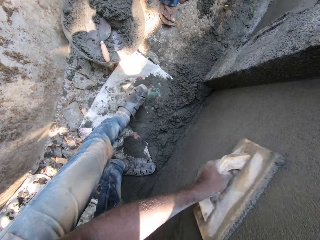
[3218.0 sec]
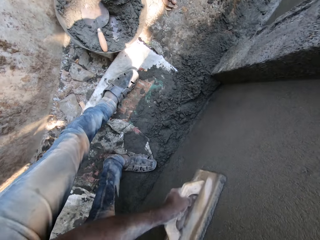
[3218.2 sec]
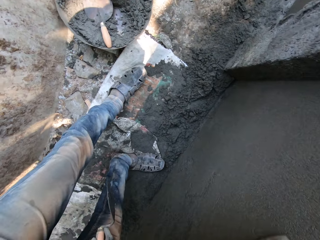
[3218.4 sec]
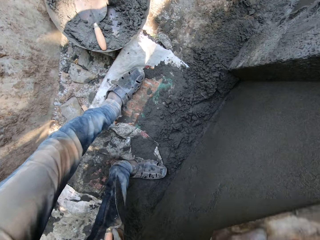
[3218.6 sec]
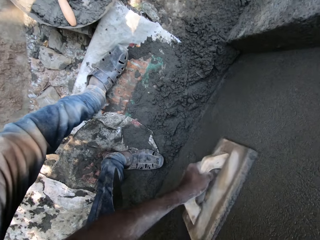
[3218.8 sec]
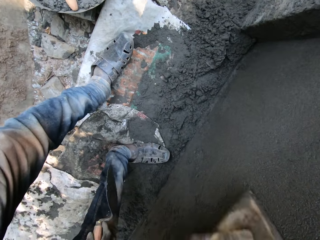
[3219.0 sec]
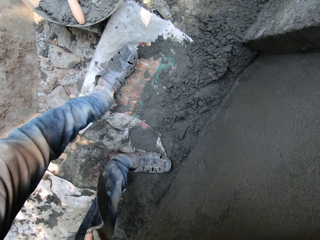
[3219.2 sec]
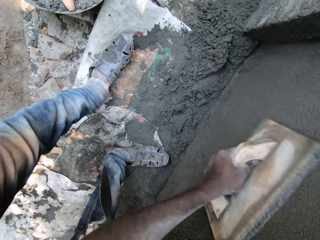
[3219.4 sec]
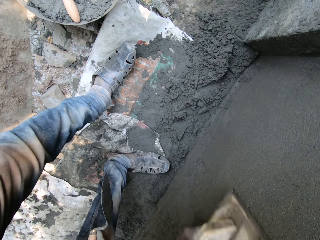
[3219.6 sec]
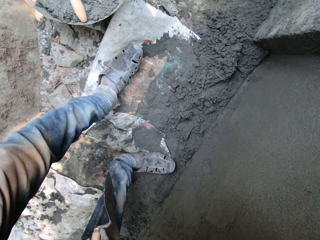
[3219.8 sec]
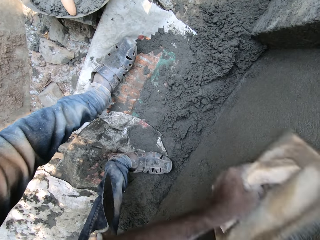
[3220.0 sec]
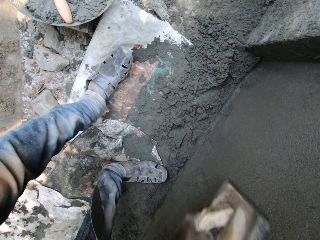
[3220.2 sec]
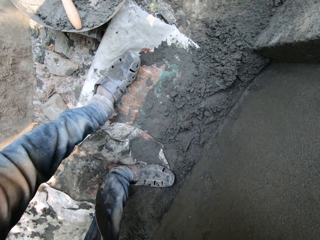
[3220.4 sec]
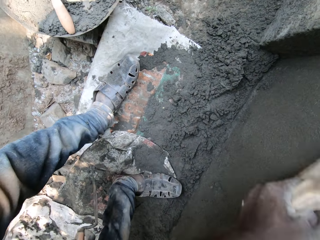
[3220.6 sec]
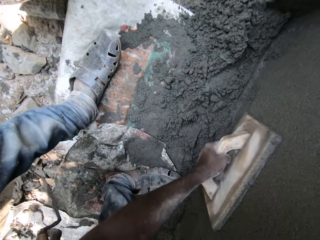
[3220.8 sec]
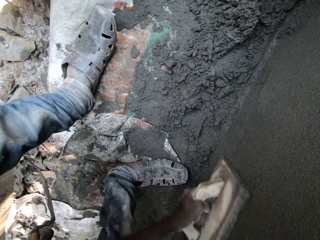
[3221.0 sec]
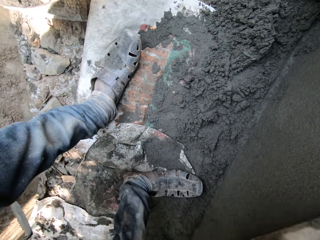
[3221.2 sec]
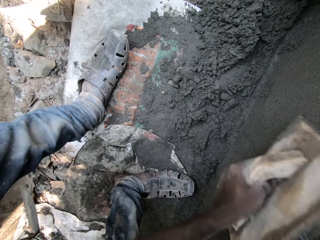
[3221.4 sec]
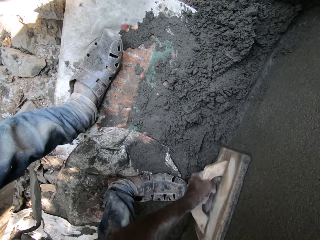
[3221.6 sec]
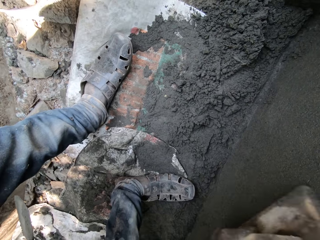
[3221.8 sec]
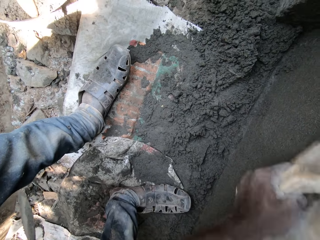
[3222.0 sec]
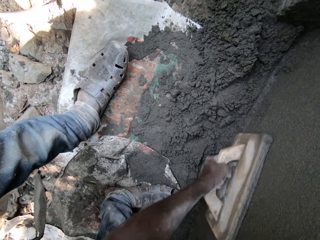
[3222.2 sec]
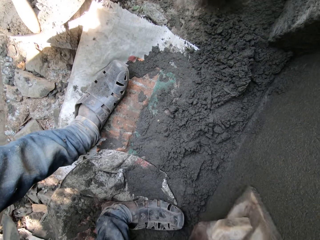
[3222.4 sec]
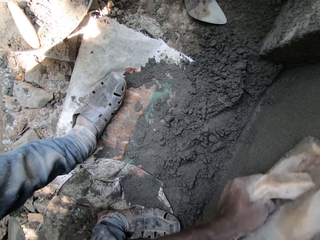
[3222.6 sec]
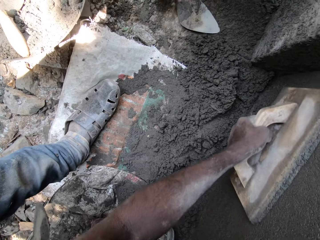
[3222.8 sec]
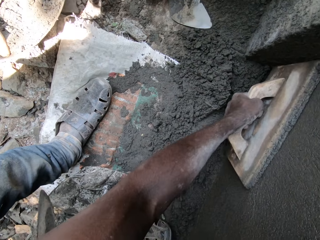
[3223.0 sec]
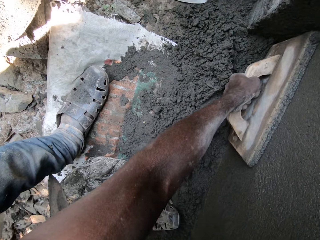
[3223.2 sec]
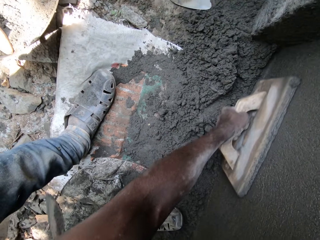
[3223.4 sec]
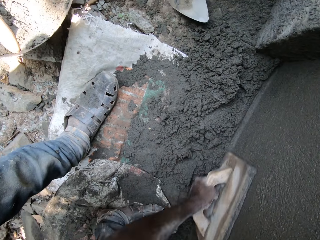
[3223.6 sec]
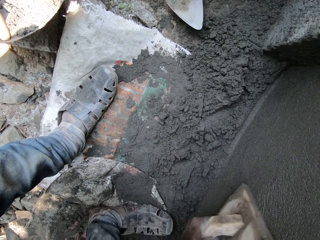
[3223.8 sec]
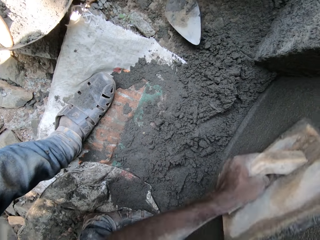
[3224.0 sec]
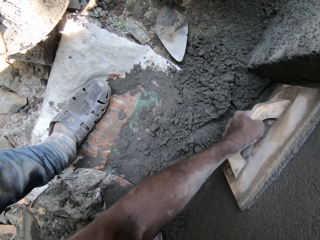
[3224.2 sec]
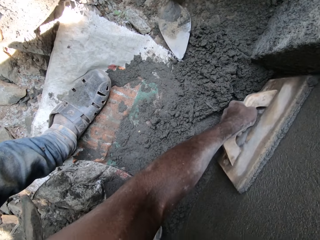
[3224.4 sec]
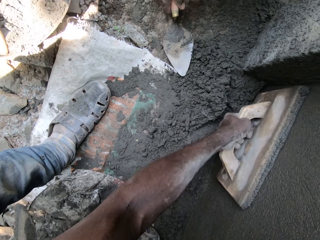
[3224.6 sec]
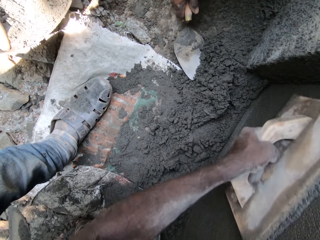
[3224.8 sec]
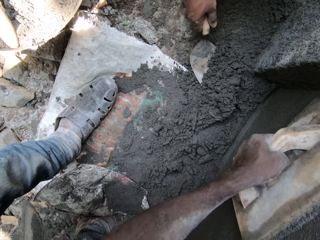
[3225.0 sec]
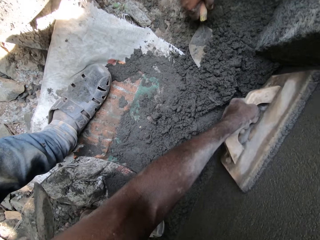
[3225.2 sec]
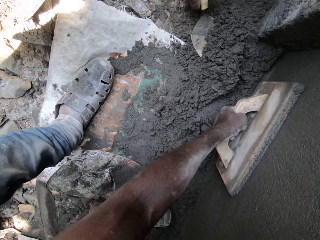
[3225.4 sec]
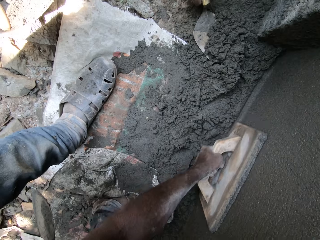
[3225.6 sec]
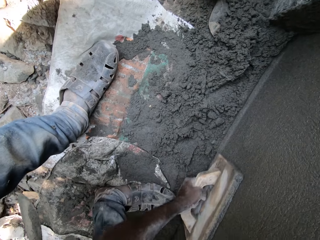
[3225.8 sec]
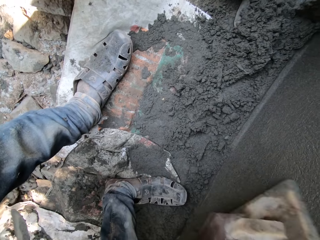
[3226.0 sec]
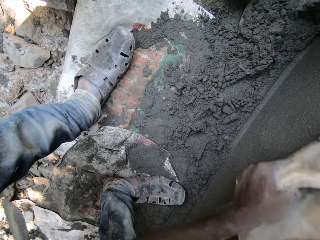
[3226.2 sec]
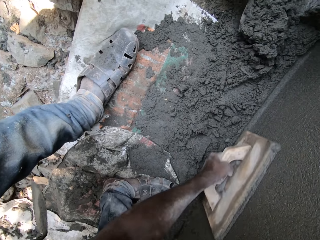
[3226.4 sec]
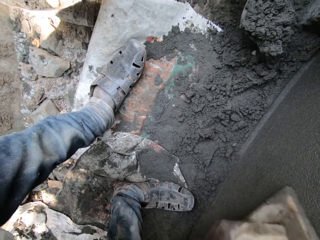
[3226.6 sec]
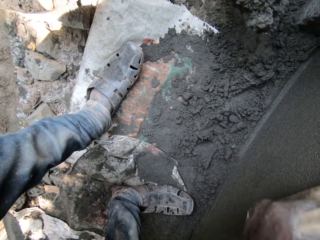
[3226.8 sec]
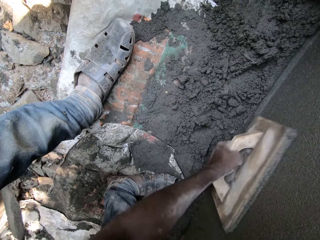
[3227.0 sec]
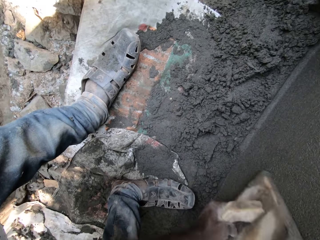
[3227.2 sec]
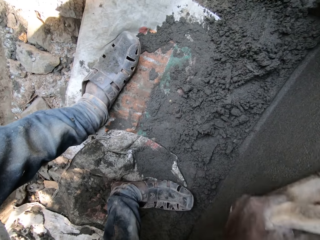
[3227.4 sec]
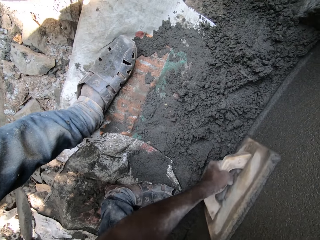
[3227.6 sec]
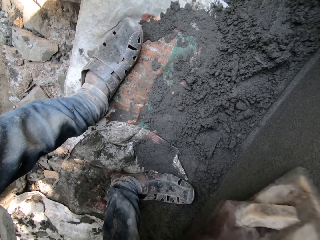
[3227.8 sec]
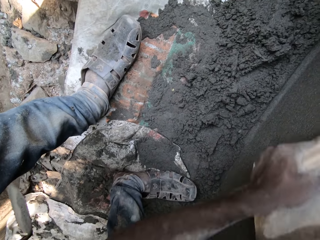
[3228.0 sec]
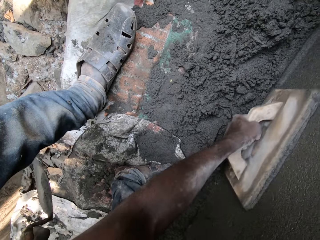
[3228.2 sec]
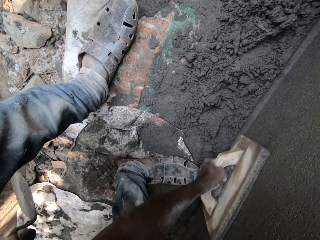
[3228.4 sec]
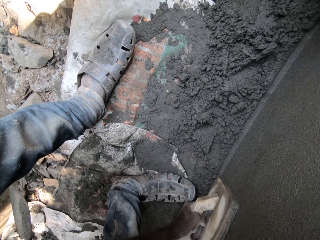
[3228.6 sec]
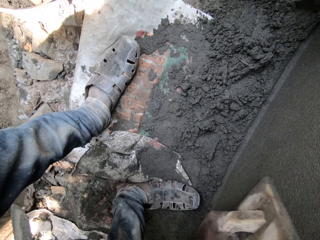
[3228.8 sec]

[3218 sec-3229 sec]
The man packs the cement mortar from the ground with the gauge trowel in his right hand.

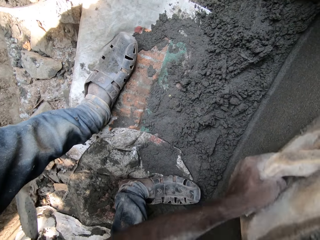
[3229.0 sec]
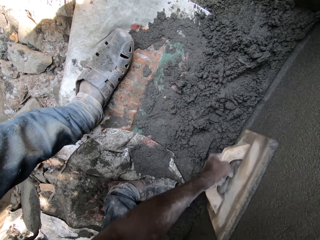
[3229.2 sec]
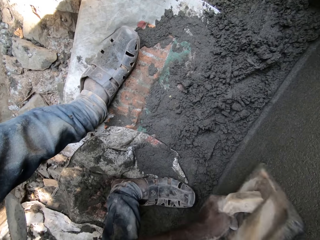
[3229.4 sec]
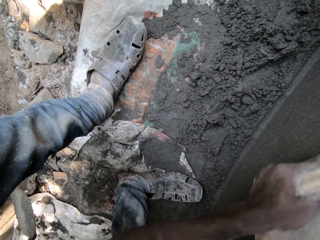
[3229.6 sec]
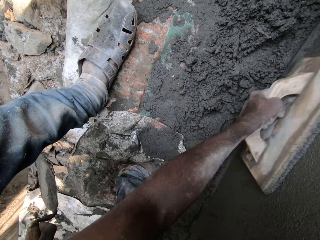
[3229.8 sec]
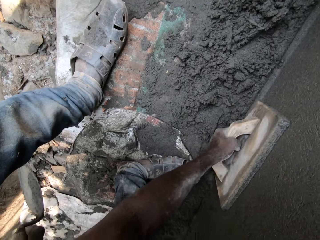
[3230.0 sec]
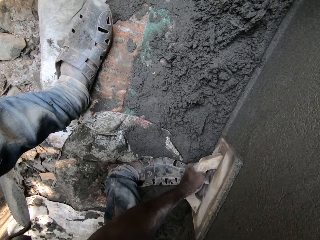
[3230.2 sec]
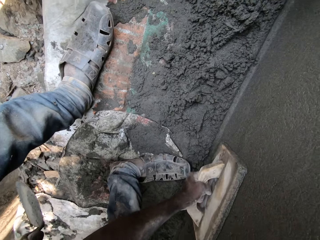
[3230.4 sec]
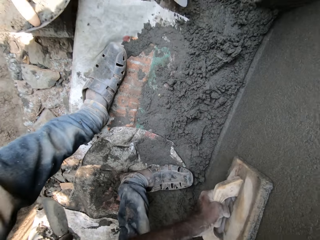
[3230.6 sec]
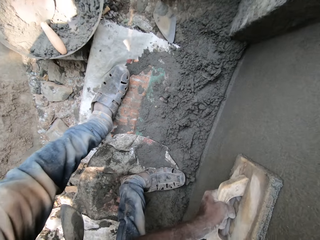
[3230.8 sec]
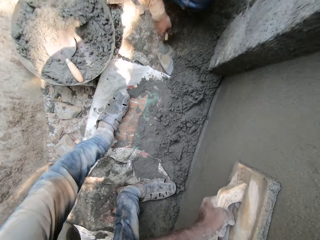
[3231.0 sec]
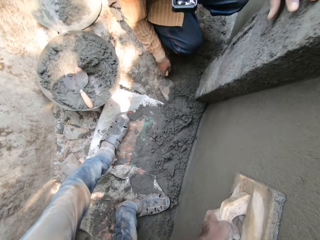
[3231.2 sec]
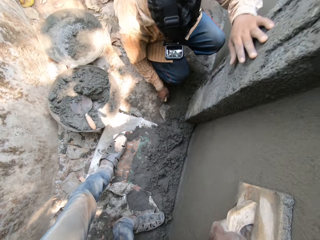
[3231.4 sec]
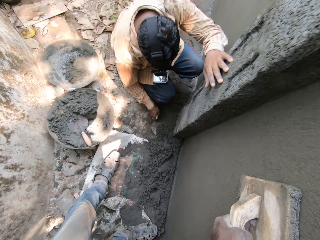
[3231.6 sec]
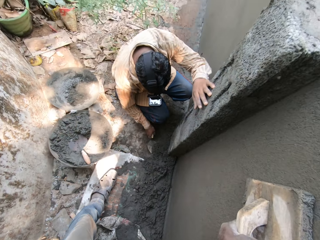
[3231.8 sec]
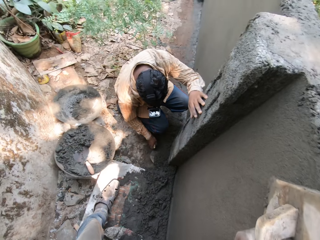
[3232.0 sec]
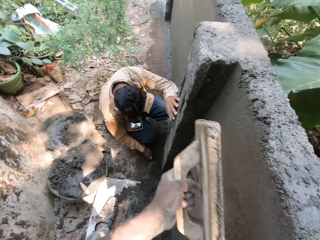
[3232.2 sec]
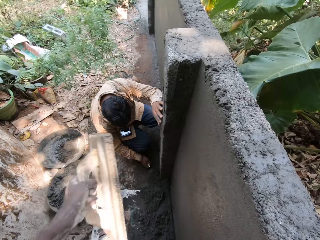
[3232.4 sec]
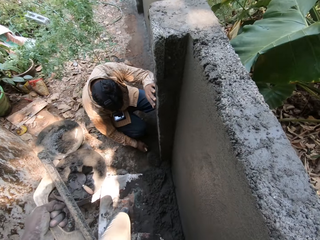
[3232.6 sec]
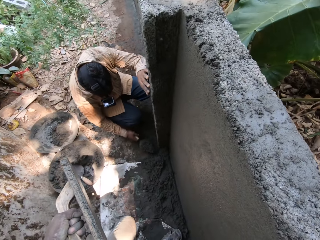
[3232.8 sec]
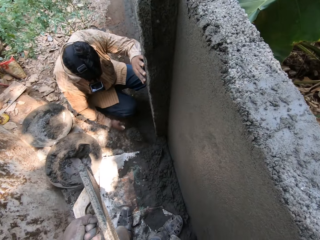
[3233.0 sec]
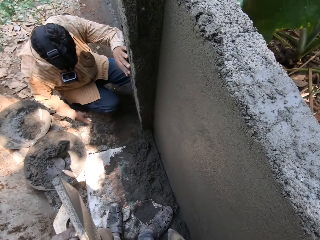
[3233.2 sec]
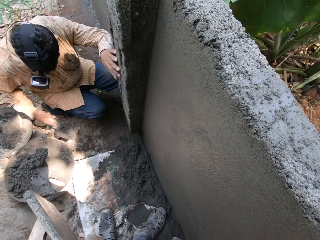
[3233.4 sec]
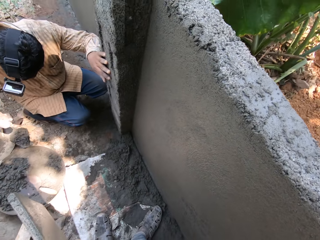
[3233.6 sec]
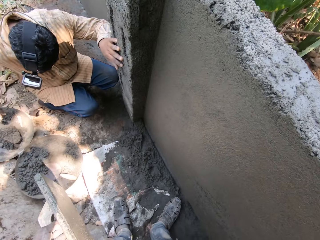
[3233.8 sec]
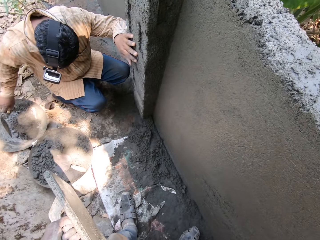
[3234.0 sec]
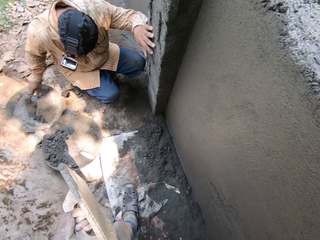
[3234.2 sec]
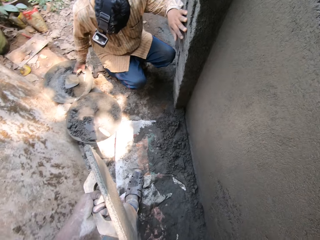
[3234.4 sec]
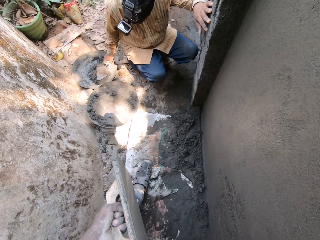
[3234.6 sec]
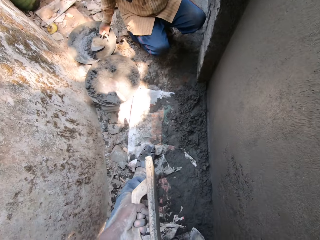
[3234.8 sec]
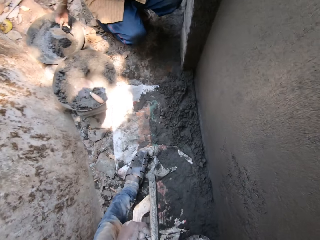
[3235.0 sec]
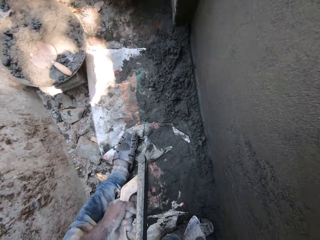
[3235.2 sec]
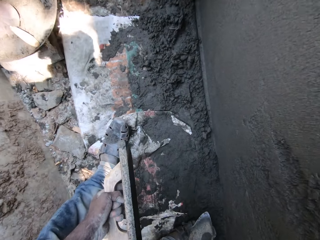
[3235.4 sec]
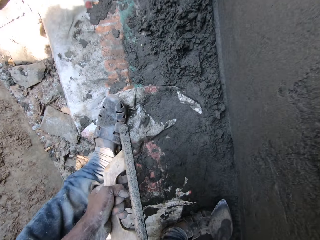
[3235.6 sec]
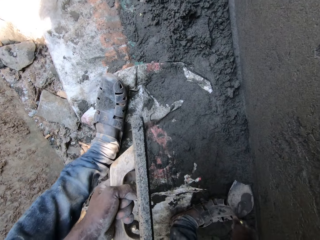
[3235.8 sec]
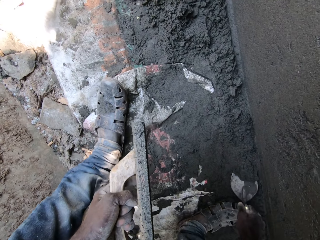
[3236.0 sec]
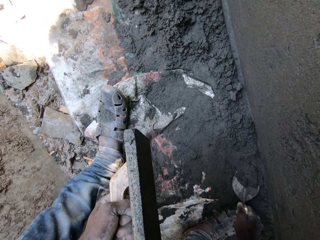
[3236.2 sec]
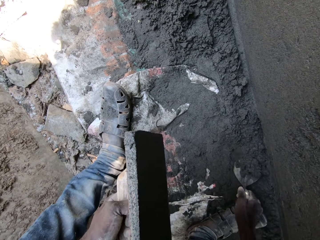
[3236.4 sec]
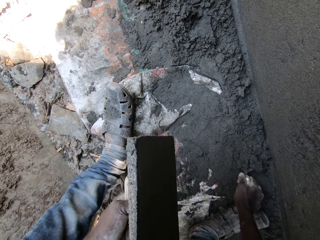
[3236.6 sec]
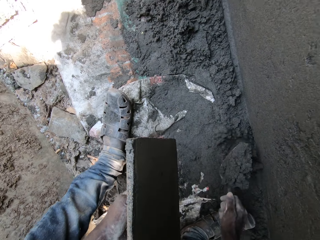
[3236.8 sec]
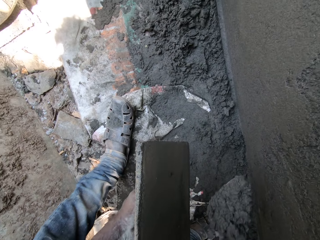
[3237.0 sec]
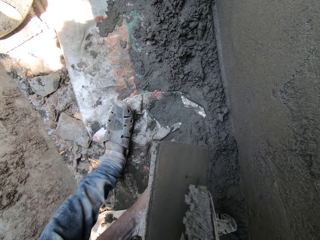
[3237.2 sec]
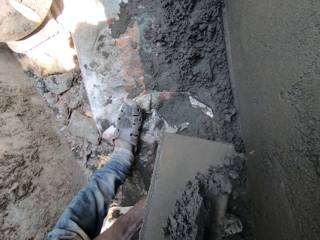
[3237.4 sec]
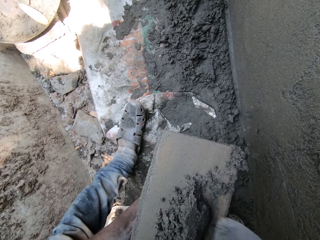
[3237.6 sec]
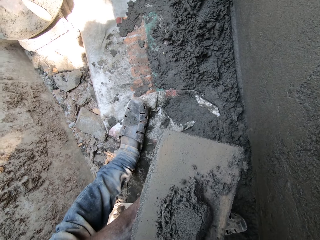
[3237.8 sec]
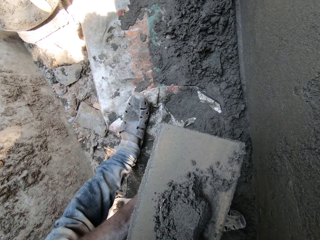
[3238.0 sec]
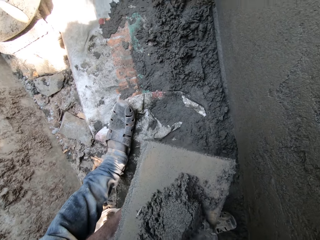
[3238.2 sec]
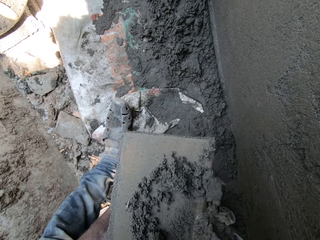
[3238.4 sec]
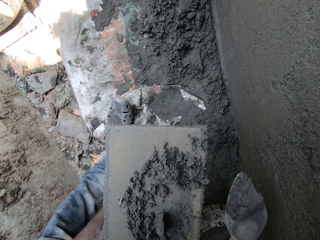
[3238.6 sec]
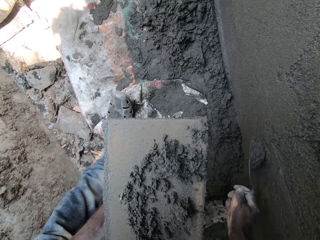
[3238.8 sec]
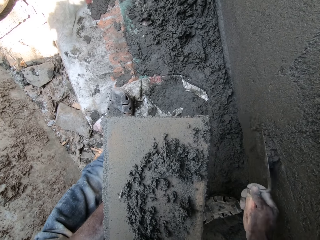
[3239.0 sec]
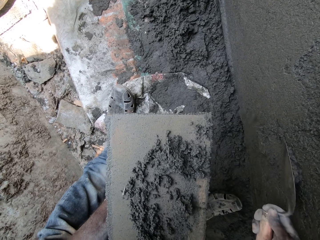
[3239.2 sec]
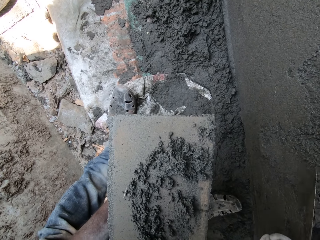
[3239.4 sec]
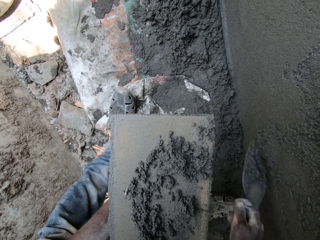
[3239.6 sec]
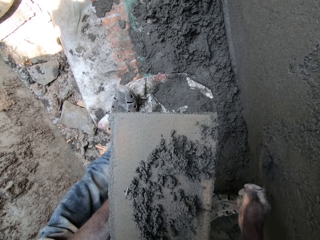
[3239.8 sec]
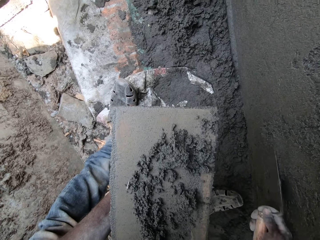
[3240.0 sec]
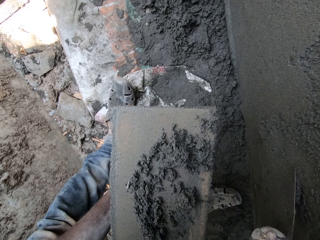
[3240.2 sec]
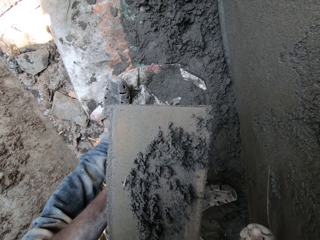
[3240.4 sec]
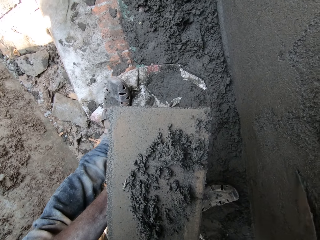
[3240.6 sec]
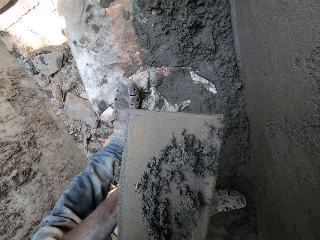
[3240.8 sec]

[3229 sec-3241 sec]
The man packs the cement mortar from the ground with the gauge trowel in his right hand. The man drops the cement mortar in his trowel in a head pan on the ground. The camera wearer packs the cement mortar from the ground with the gauge trowel in his right hand. He drops the cement mortar in his right hand on the wooden float in his left hand. He packs the cement mortar from the wooden float with the gauge trowel in his right hand. He plasters the wall with the cement mortar in the gauge trowel with his right hand.
